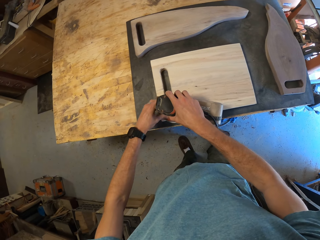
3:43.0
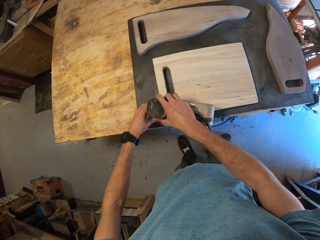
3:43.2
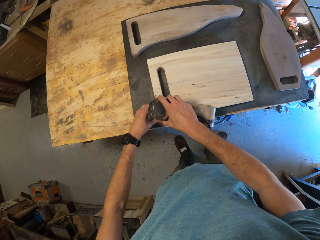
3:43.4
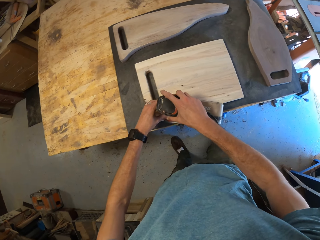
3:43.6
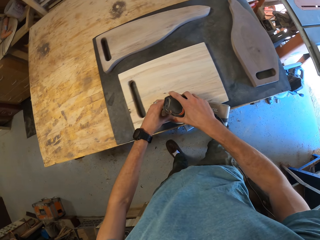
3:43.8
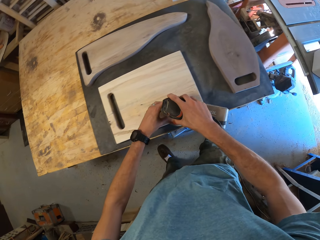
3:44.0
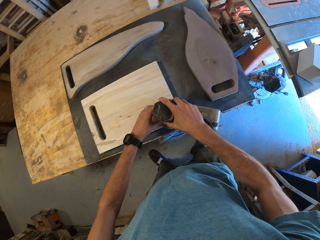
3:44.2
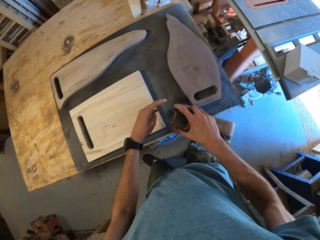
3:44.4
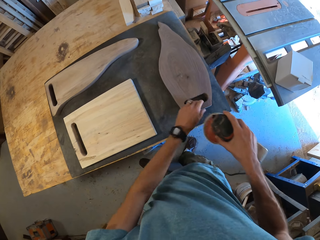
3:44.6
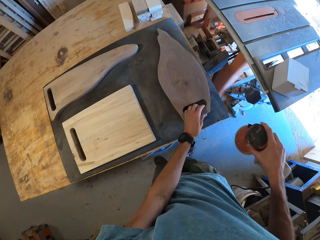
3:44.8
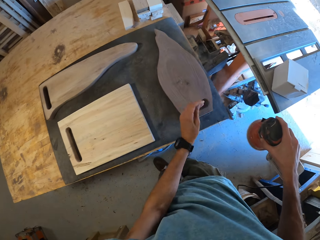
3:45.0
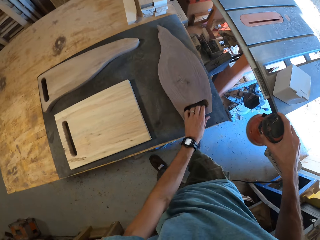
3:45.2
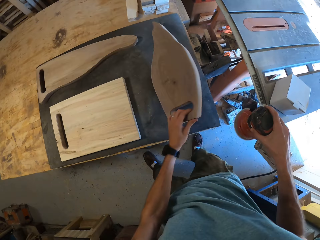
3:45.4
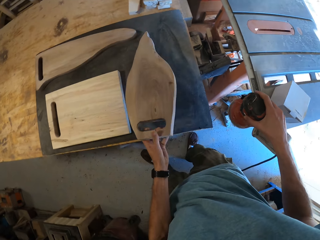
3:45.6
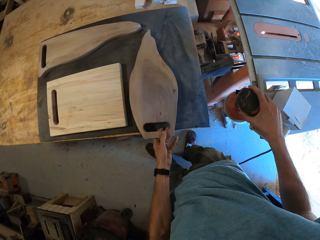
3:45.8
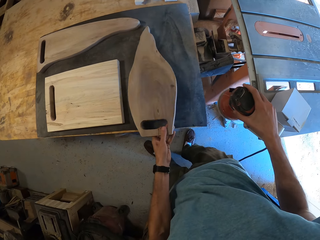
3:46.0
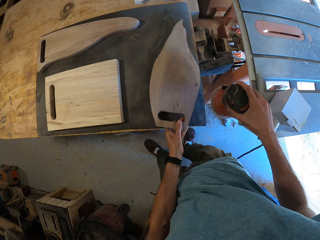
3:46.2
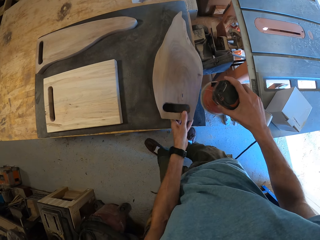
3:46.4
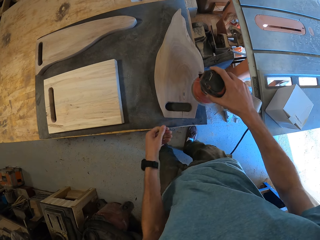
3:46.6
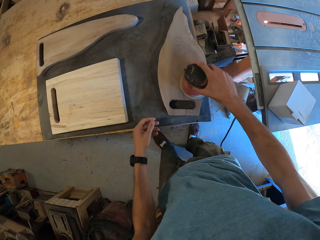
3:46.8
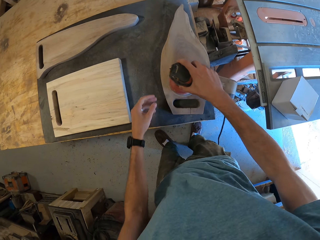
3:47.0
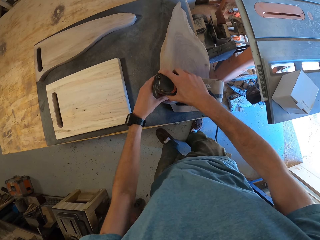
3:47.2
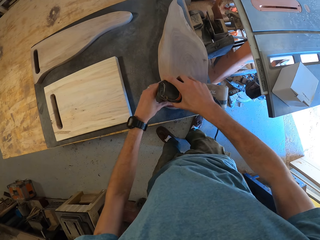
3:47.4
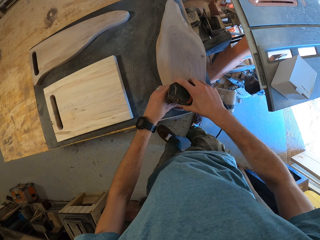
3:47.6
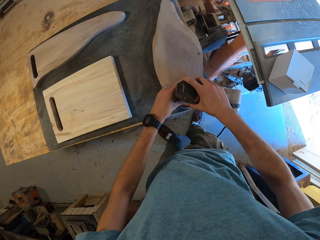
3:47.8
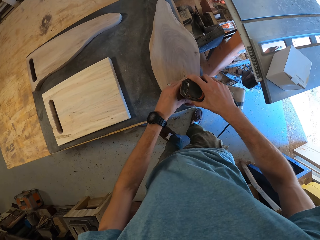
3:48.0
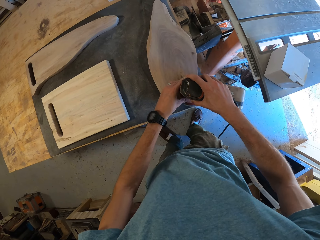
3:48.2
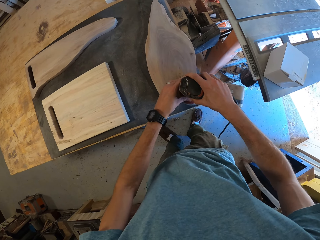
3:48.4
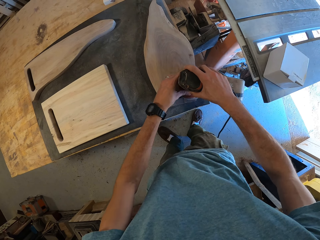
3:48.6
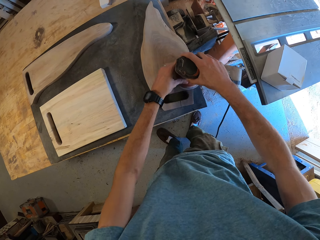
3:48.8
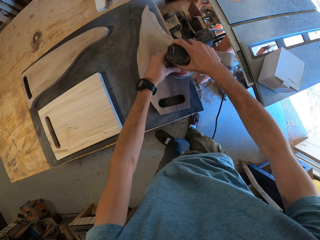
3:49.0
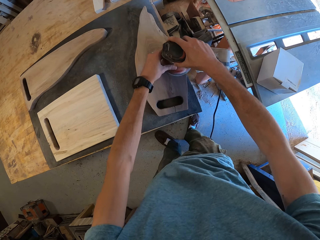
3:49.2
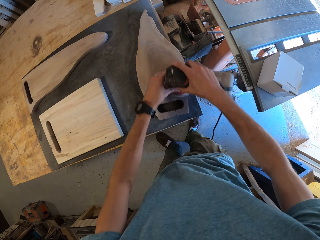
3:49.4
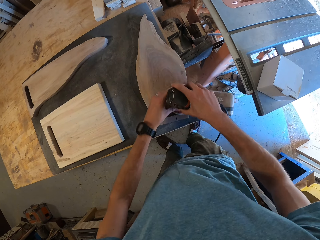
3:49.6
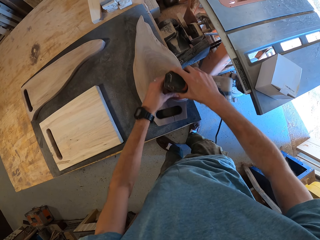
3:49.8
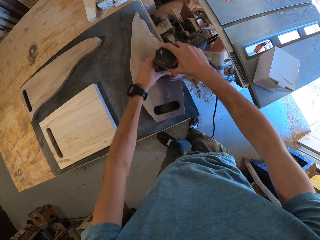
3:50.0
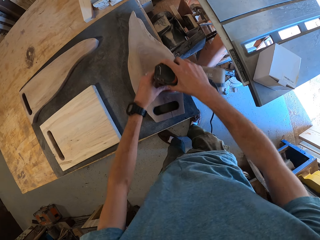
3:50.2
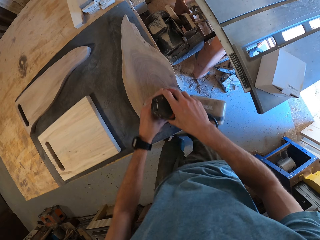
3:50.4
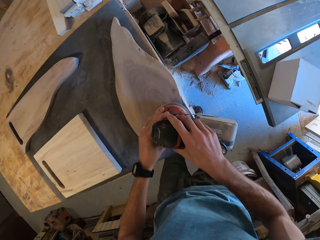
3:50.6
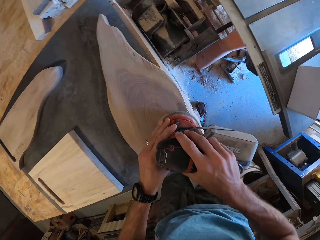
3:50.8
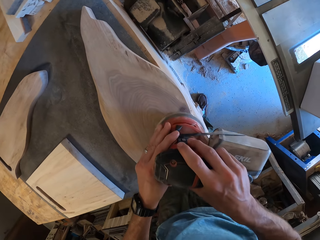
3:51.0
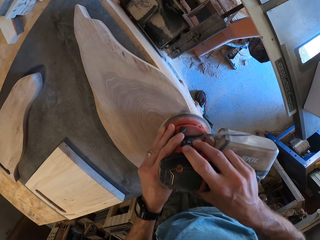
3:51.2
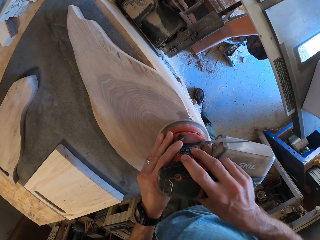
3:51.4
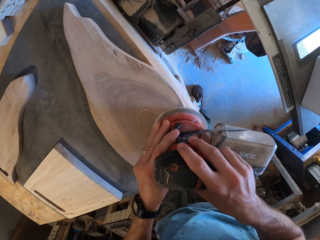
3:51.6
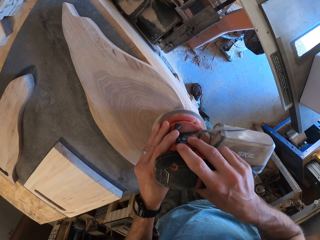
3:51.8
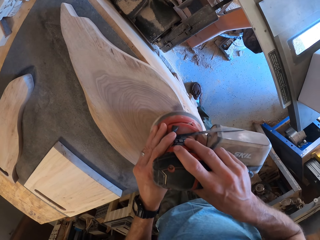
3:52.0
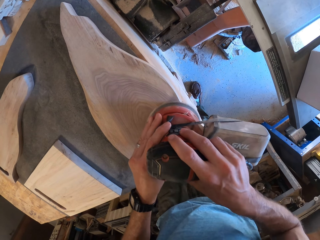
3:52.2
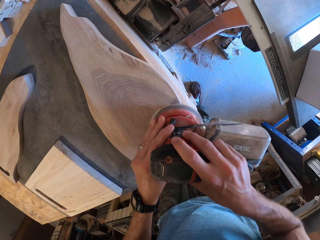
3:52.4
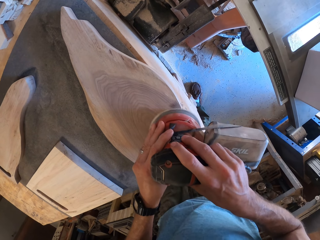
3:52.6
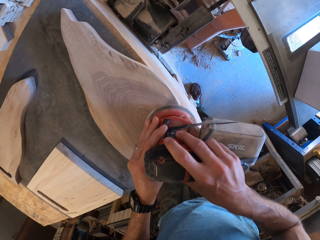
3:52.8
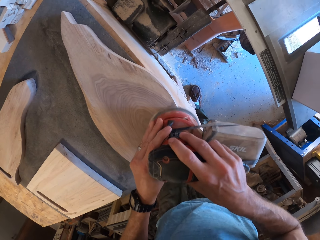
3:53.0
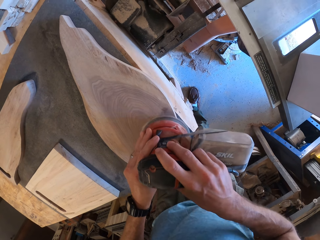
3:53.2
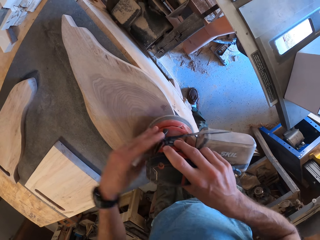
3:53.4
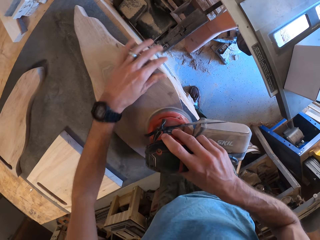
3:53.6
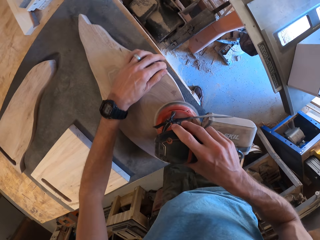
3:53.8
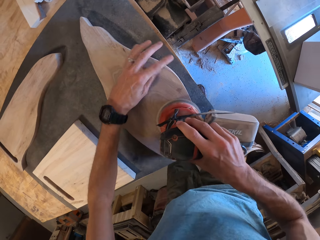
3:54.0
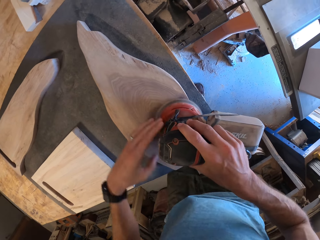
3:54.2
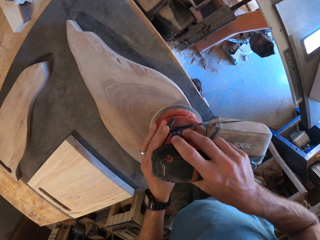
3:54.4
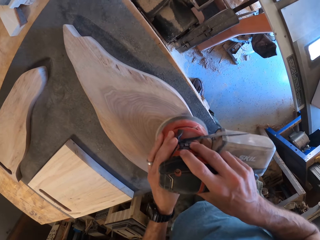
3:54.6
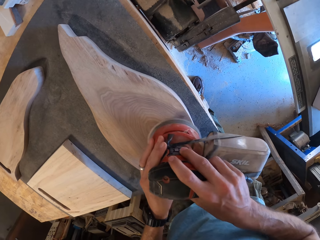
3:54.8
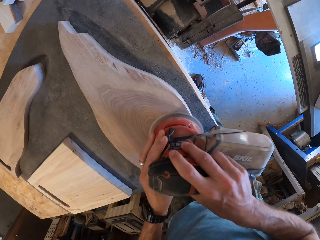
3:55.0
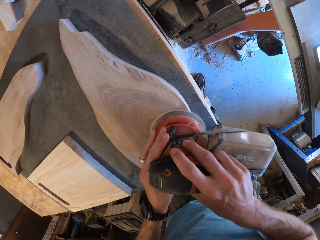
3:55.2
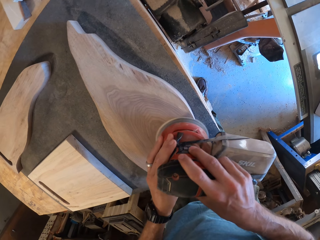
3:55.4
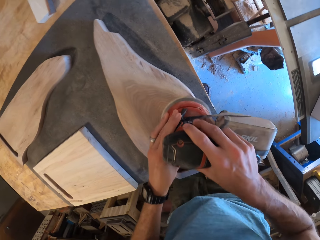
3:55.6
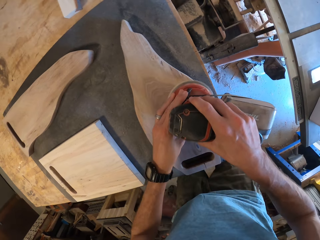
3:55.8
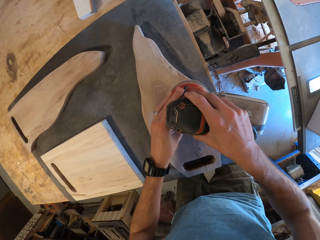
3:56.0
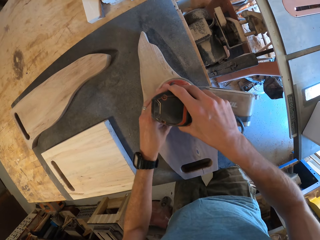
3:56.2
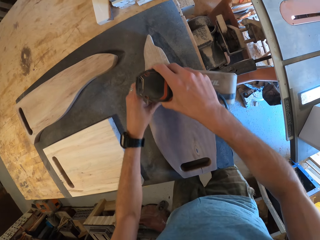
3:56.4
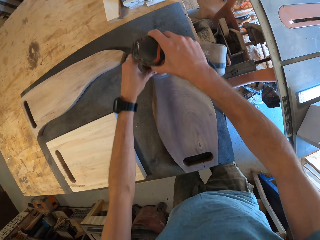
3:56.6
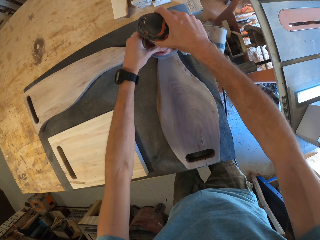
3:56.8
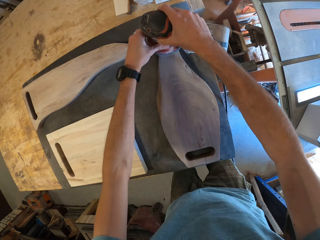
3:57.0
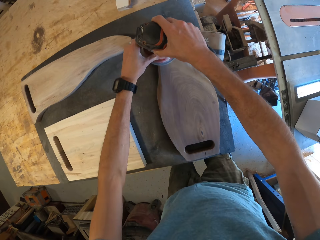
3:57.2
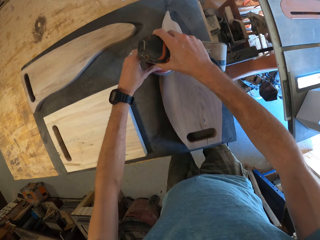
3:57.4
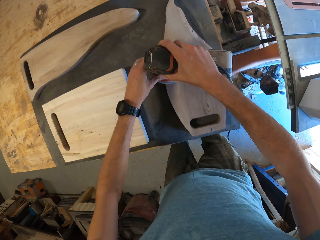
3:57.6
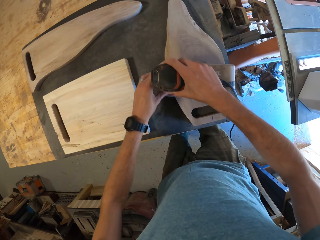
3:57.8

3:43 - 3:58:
The camera wearer flips the first chocolate wood. They smoothen the first chocolate wood with the orbital sander. They move a wood on the table and move the orbital sander on the wood.

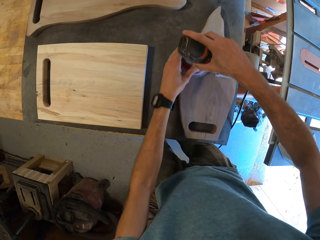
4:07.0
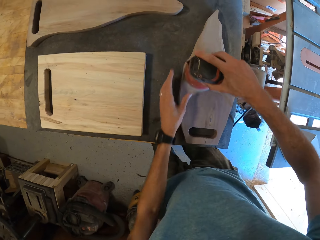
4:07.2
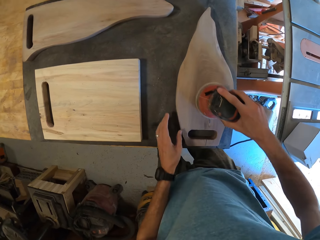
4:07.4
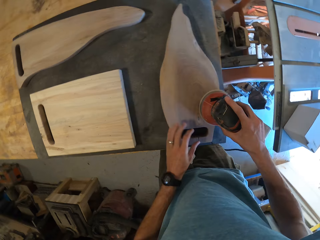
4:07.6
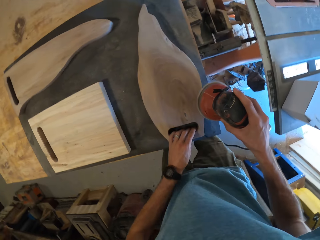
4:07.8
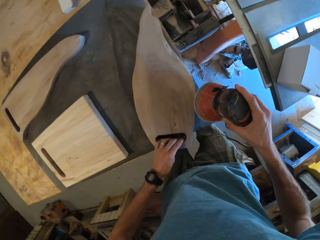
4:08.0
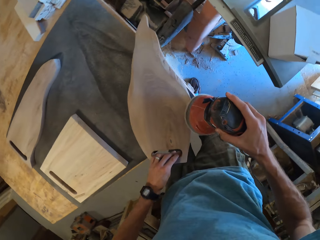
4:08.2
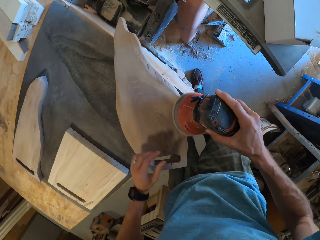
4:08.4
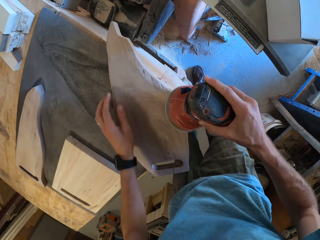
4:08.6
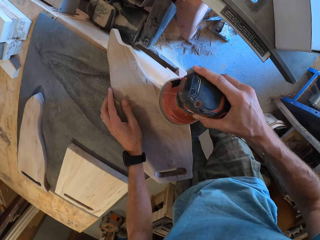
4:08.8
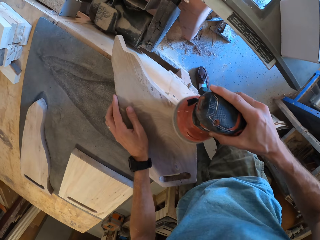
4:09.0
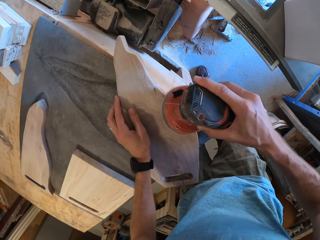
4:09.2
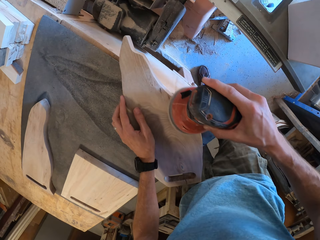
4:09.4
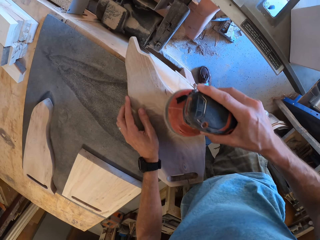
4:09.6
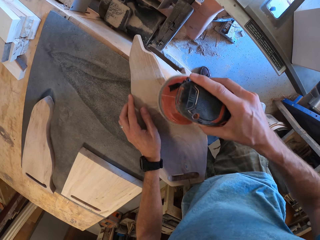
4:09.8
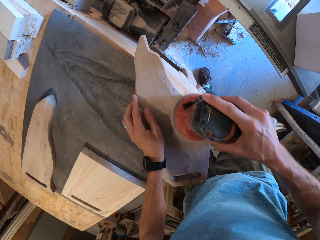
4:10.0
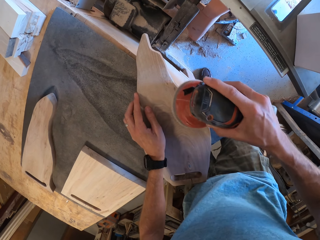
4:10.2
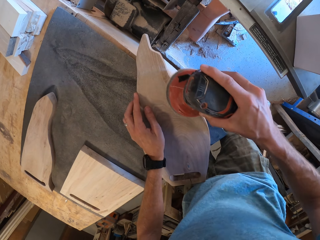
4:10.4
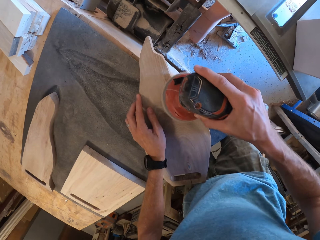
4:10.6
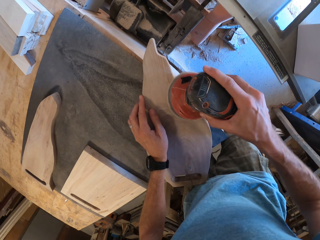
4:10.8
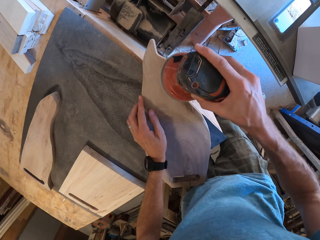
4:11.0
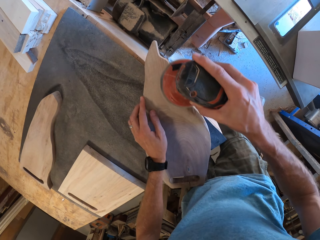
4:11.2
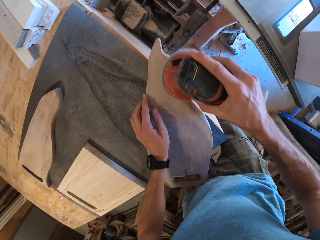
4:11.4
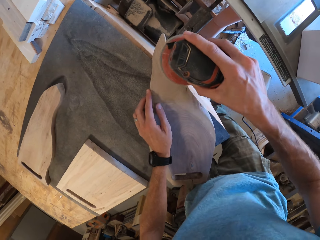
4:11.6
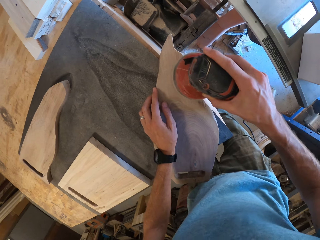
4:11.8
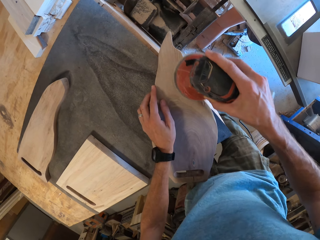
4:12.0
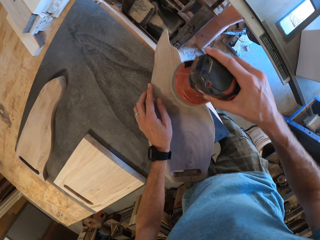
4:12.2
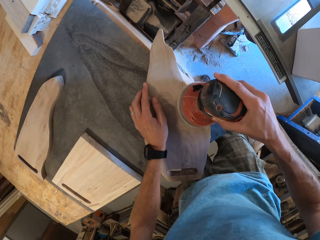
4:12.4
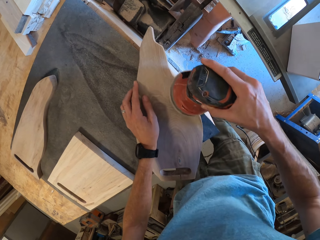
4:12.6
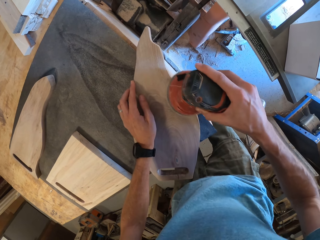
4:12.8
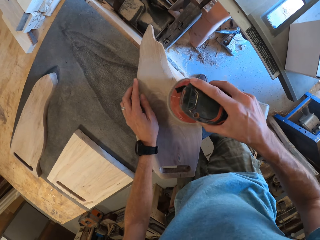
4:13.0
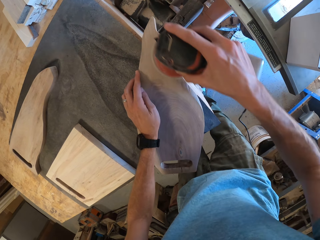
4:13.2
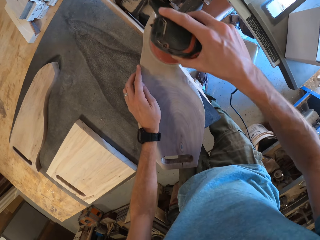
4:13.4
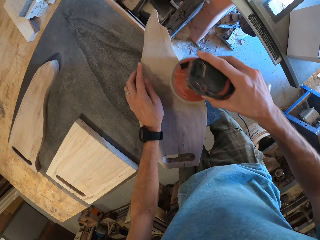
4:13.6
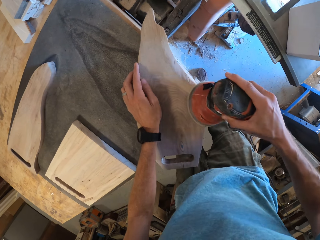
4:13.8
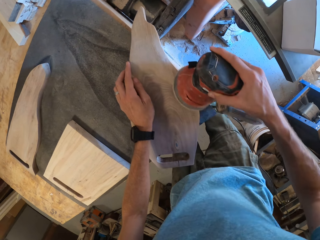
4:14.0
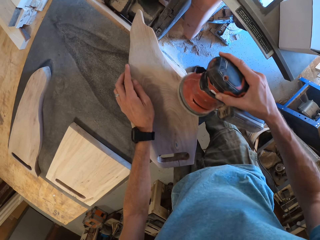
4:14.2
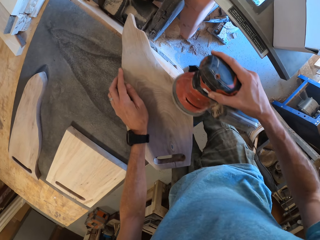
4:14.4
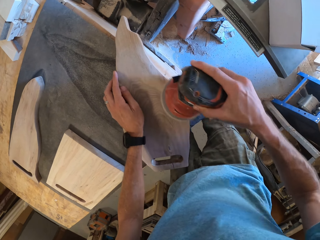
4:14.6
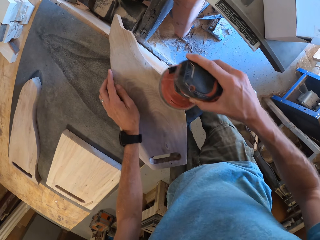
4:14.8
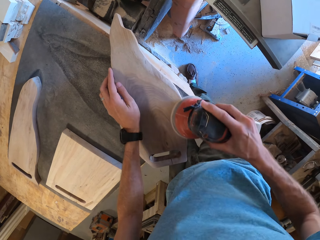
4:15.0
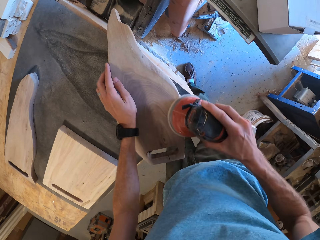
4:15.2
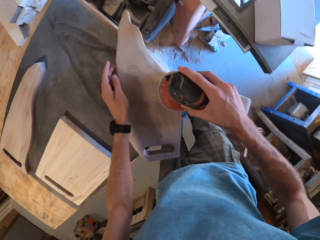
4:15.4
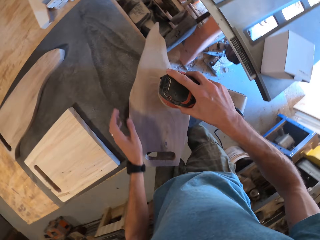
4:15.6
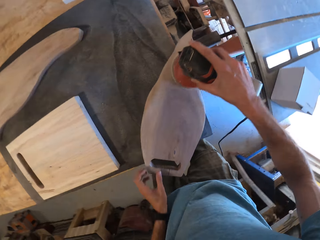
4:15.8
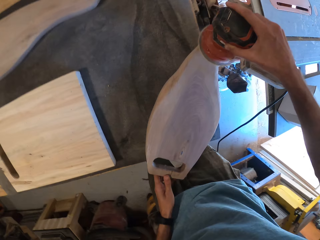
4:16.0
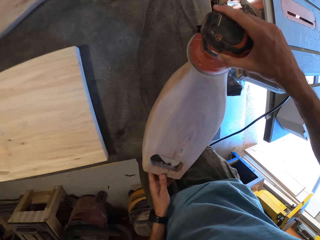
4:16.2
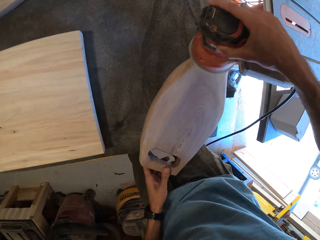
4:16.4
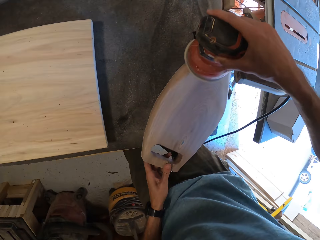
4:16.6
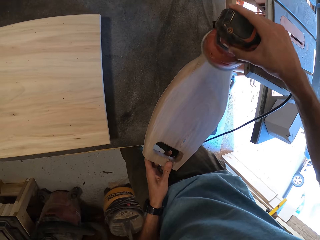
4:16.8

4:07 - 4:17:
The camera wearer moves a wood and moves an orbital sander on the wood.
